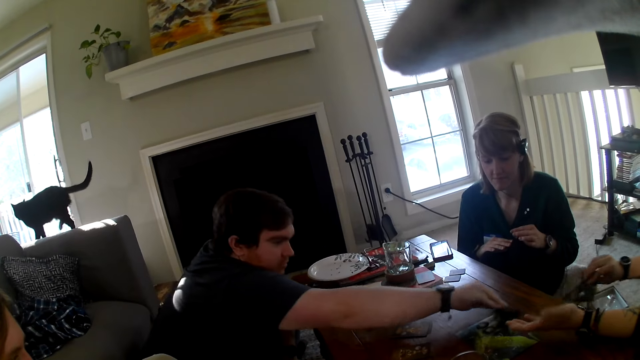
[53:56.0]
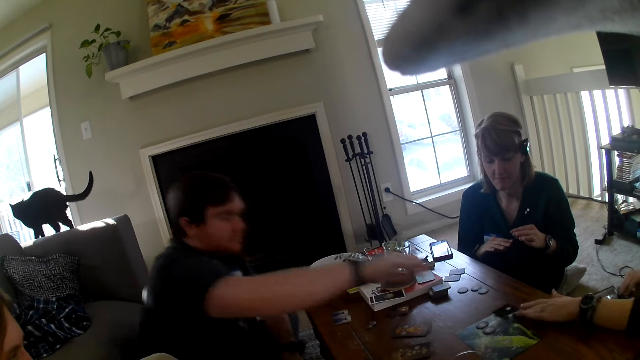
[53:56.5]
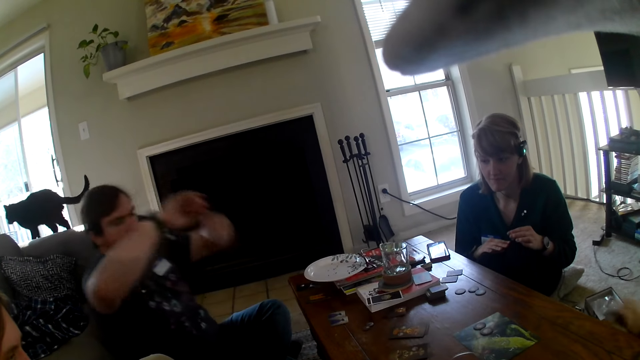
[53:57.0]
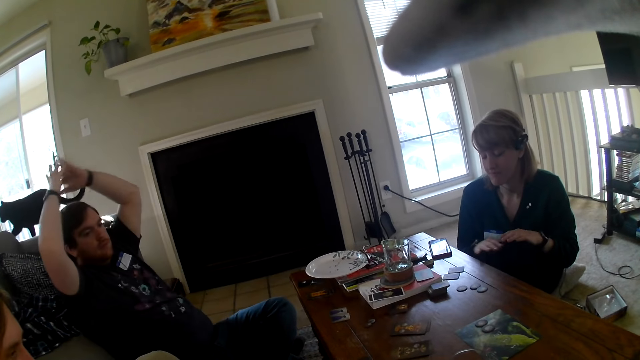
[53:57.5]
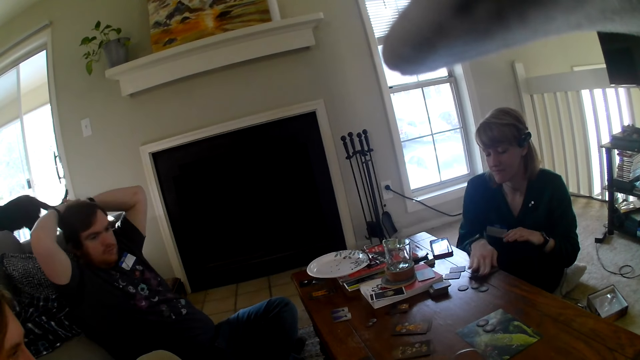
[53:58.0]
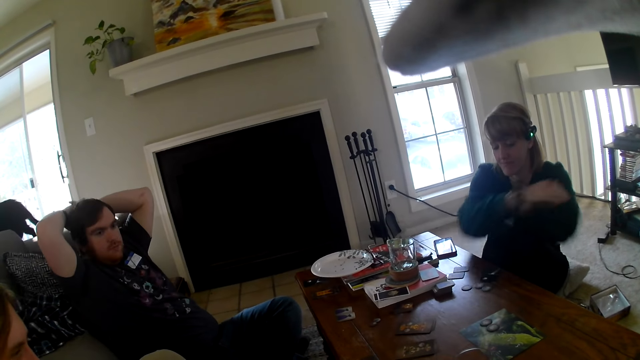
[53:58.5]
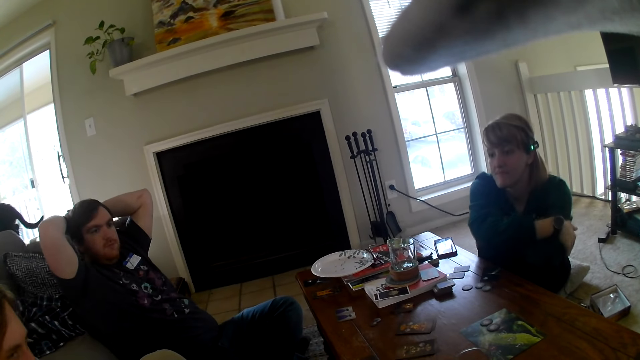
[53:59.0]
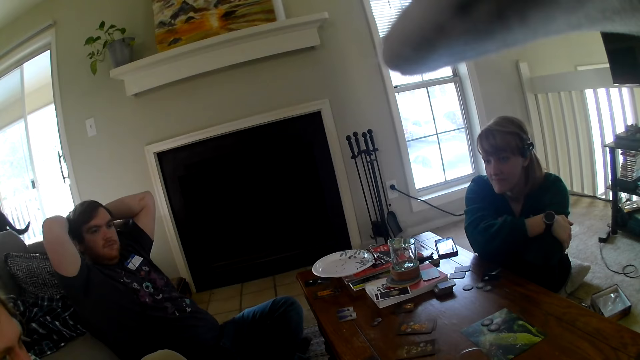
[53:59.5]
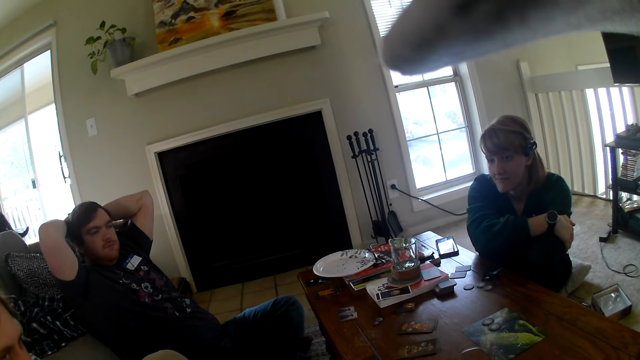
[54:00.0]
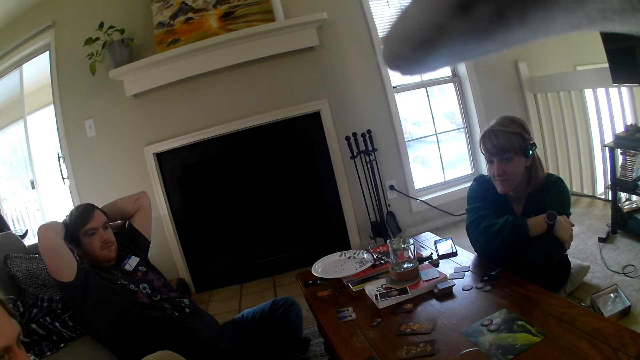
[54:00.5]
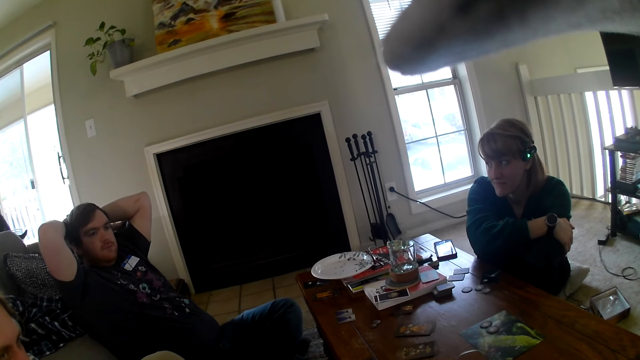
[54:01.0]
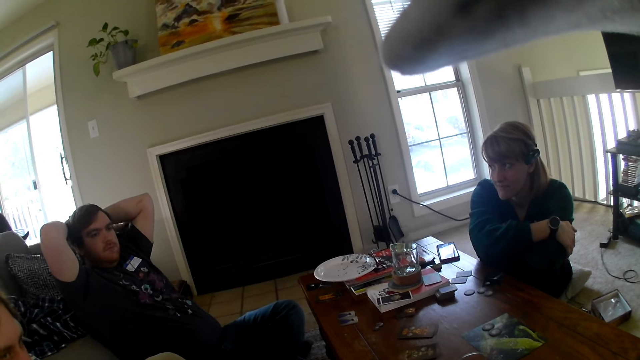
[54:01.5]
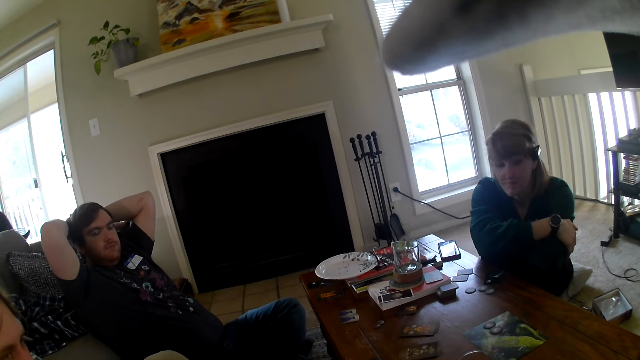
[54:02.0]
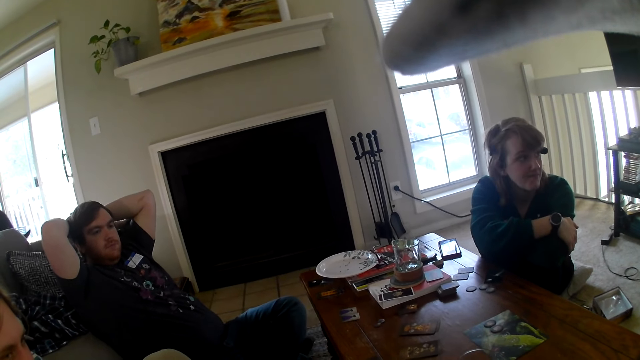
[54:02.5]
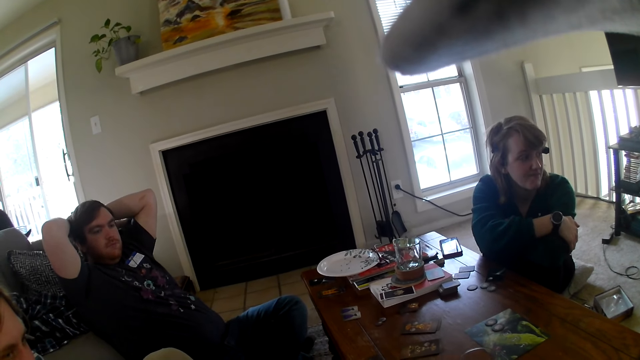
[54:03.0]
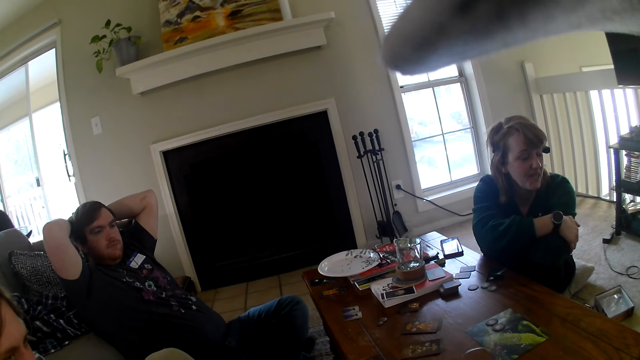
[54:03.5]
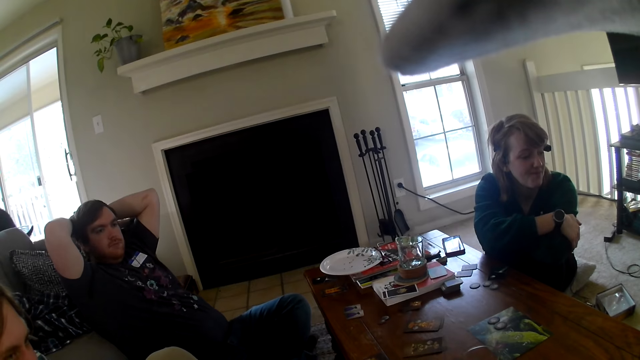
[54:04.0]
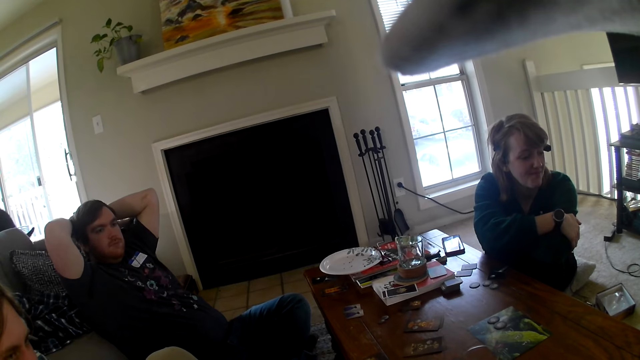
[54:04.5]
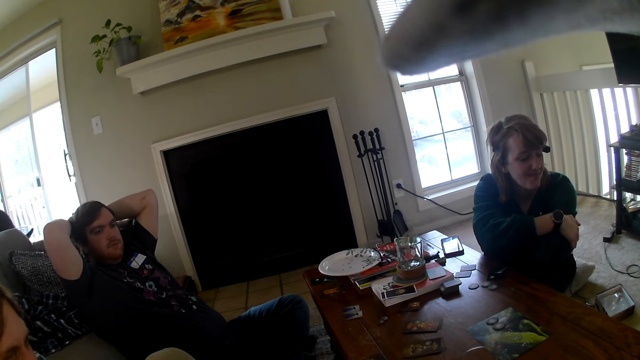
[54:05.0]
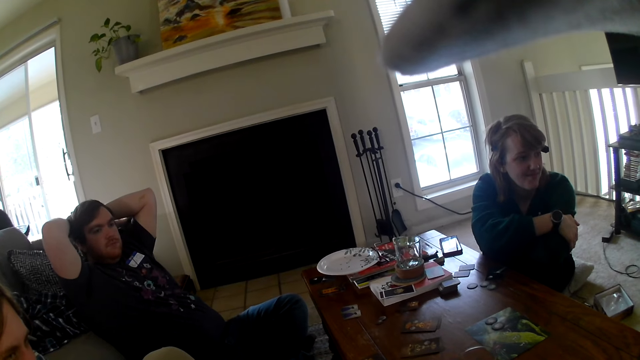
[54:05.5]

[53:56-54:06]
A person gives another person a card. A person touches his head. Another person moves the cards on the table and folds her hands. A person leans on the table. A person places the card on the table.

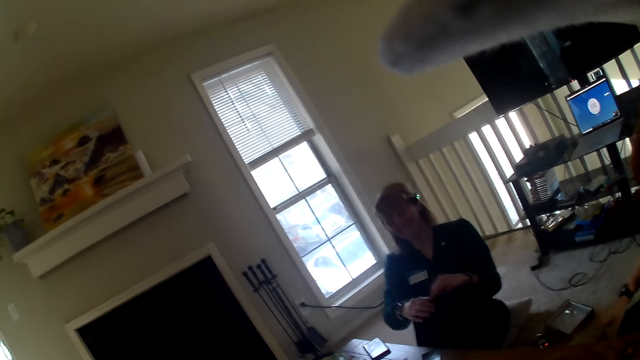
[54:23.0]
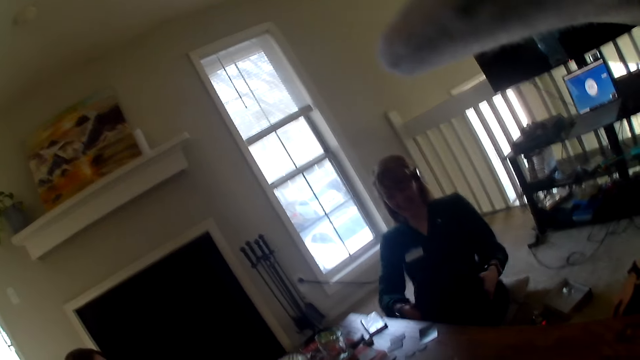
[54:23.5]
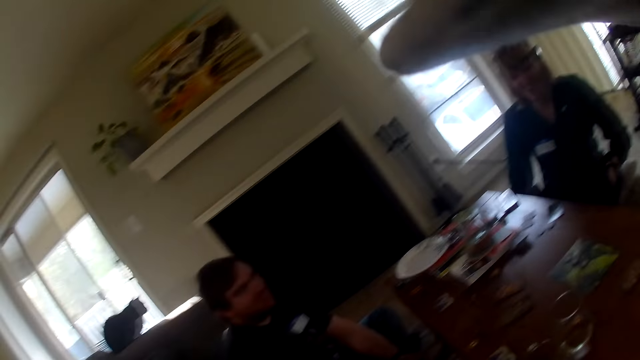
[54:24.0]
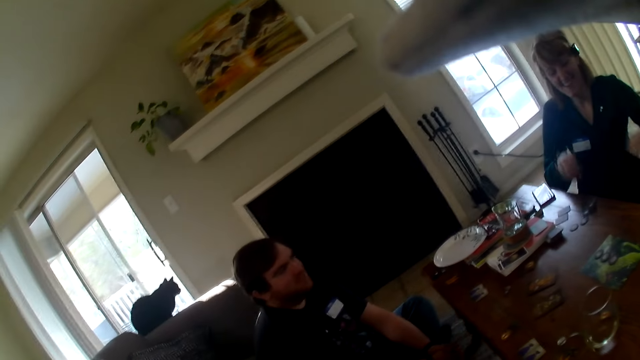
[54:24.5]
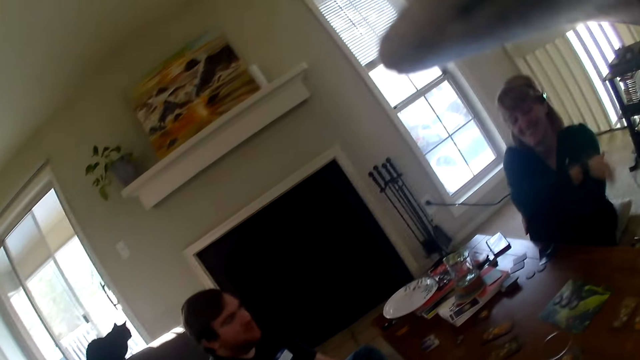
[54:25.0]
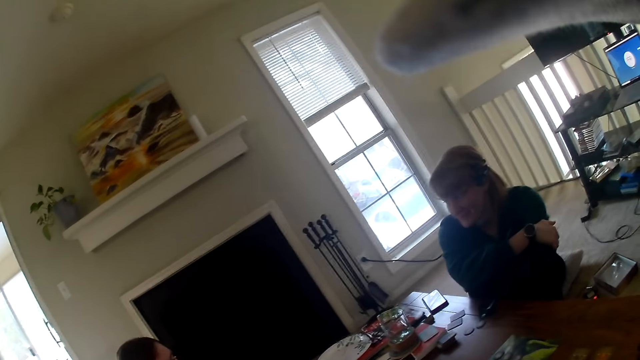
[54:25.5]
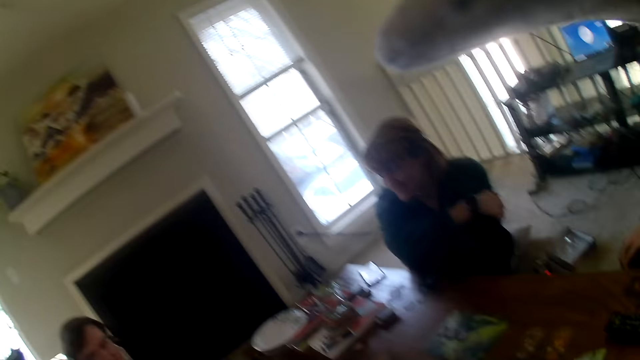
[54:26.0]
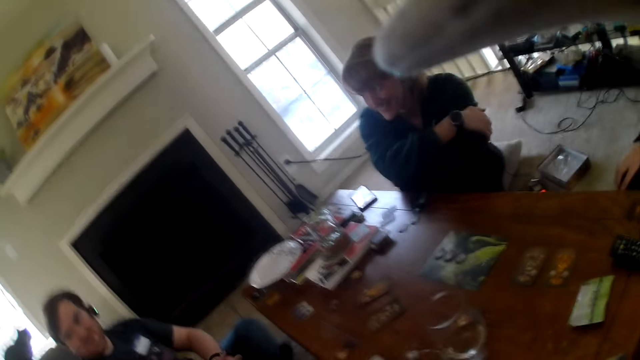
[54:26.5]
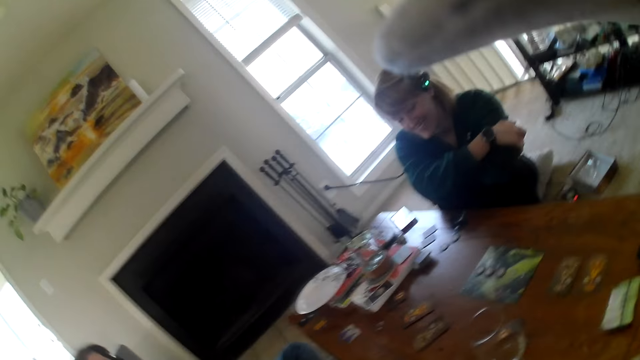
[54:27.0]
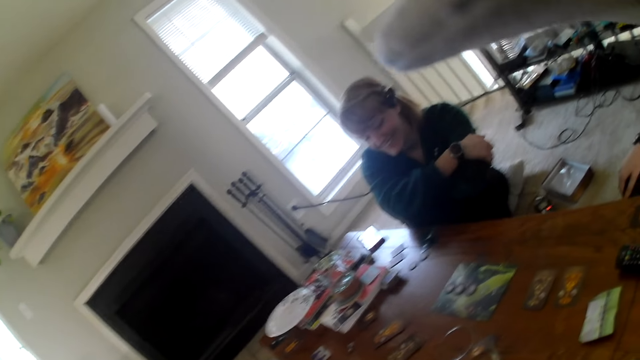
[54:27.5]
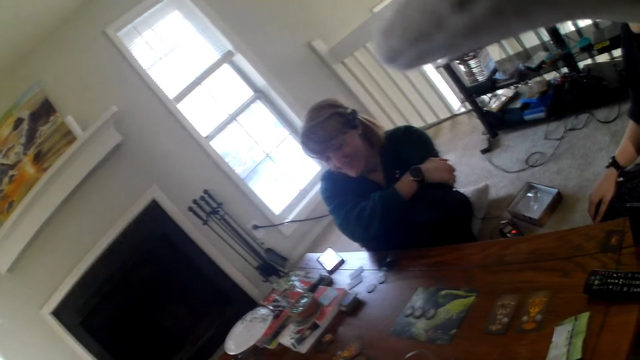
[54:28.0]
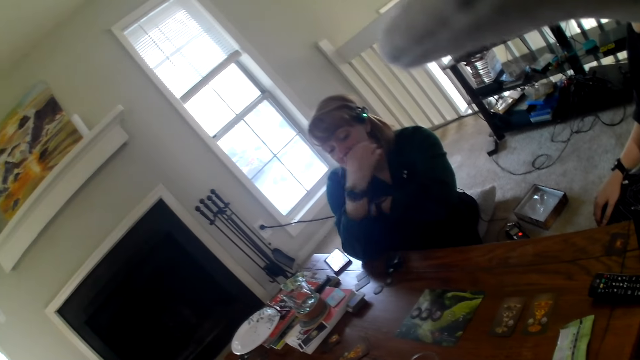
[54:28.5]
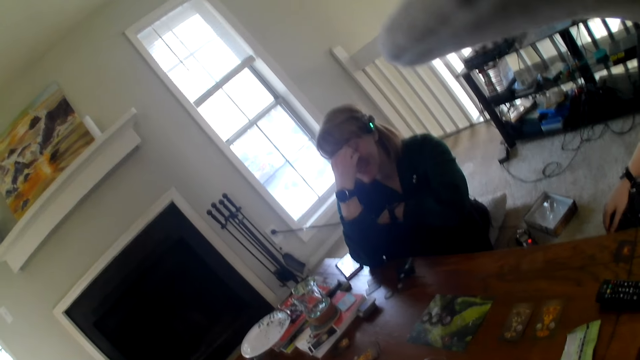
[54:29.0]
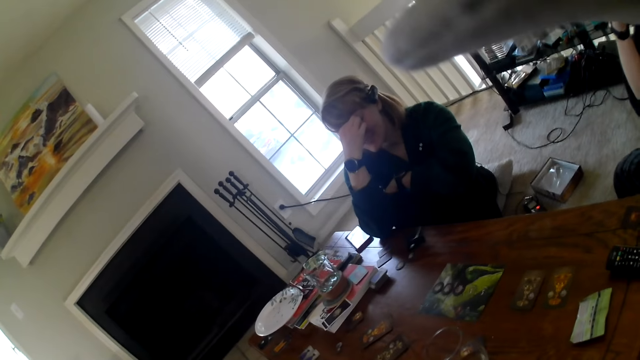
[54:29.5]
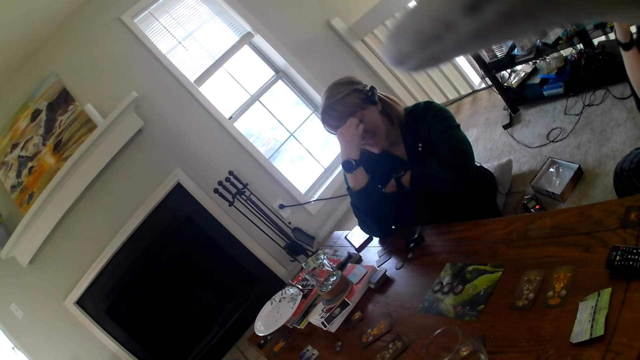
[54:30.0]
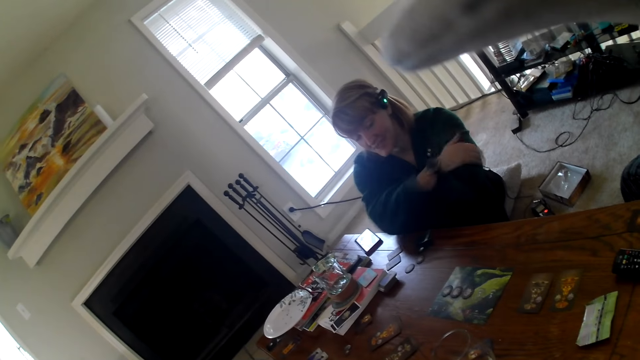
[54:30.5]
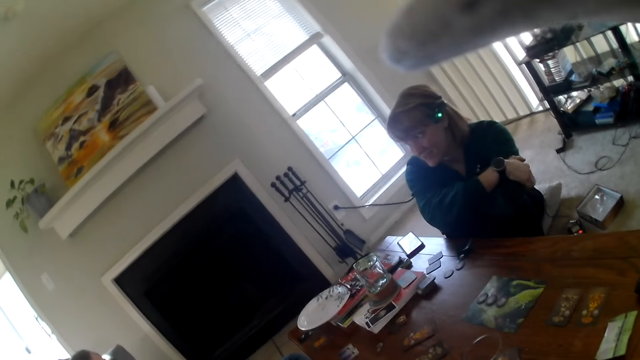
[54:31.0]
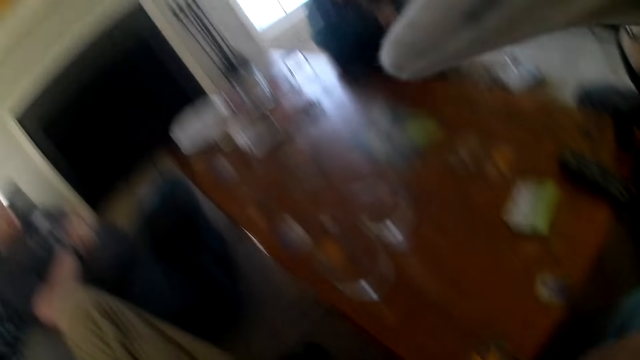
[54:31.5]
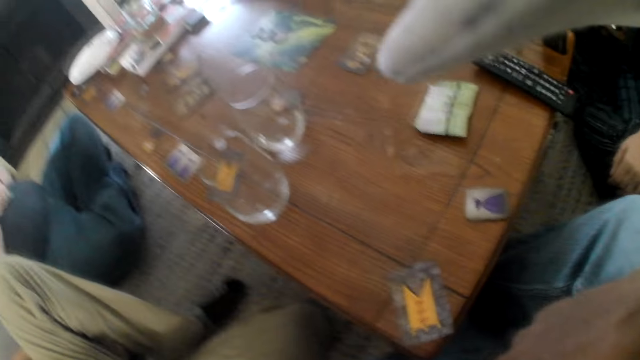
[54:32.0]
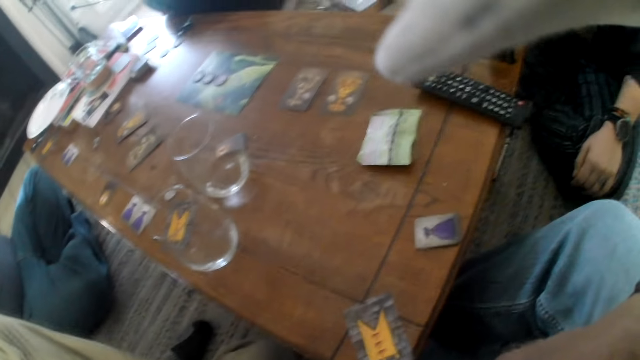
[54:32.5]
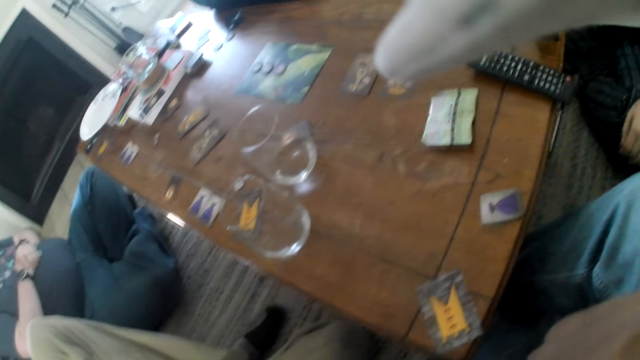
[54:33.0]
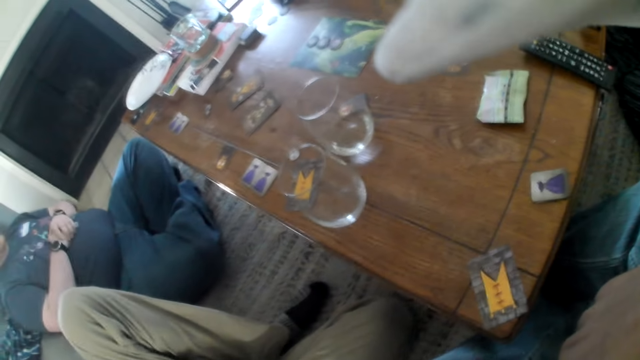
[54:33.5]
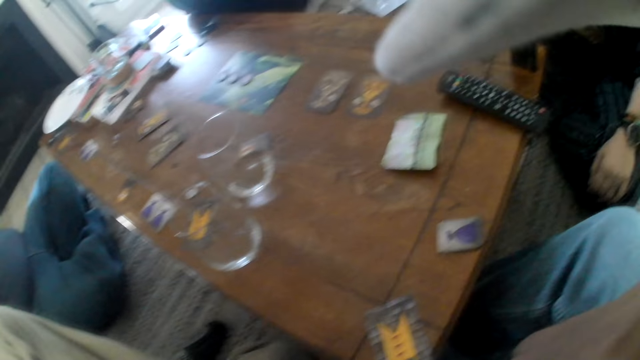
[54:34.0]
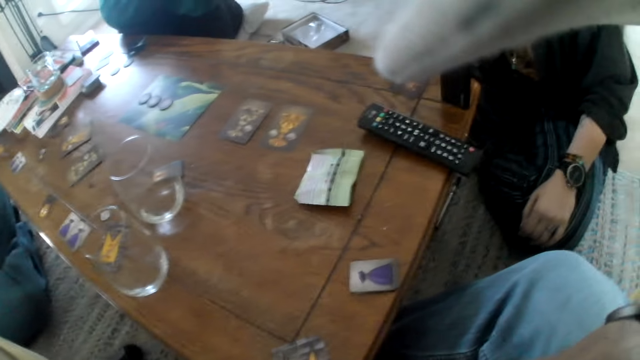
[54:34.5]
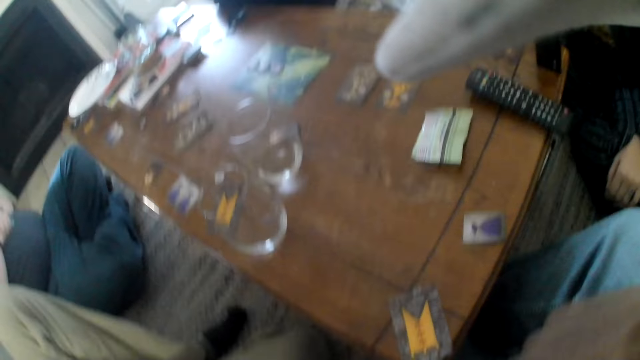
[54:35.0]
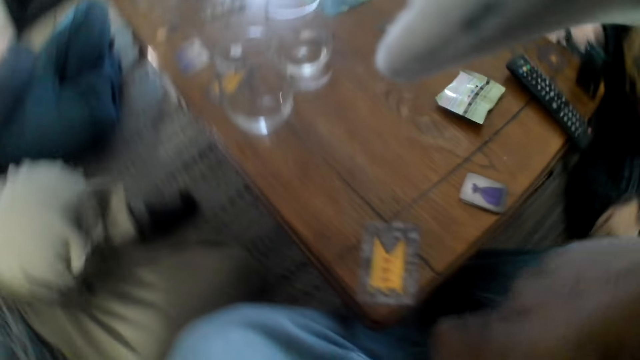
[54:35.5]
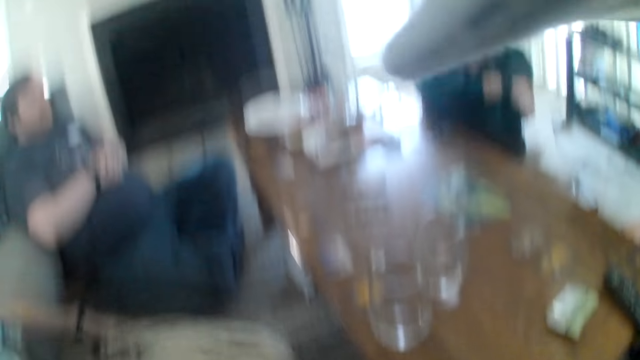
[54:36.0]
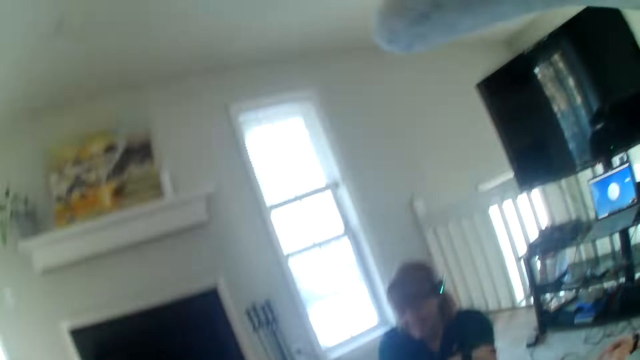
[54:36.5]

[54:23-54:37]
A woman lifts her hands from the table. The woman folds her hands. The camera wearer looks around the table. The woman leans on the table, touches her nose, and places her right hand on the left arm. The camera wearer looks around the table. They look around the room.
